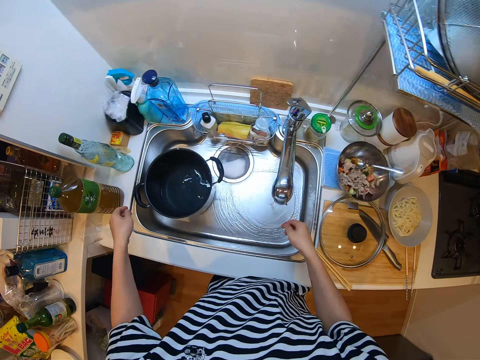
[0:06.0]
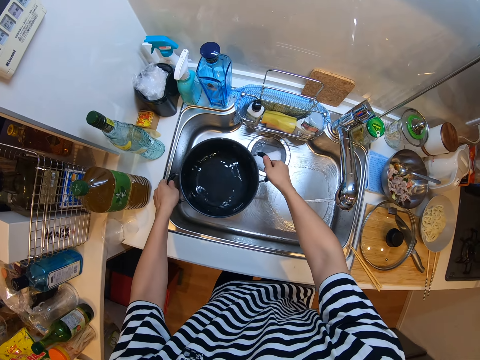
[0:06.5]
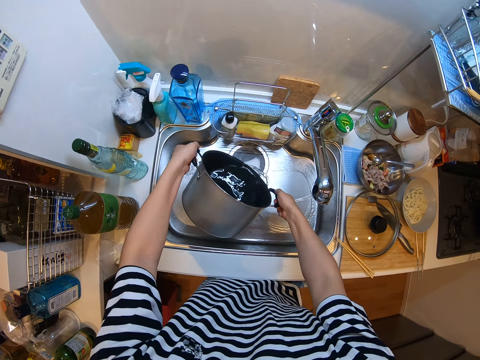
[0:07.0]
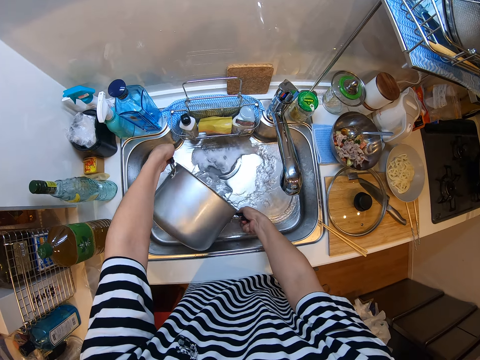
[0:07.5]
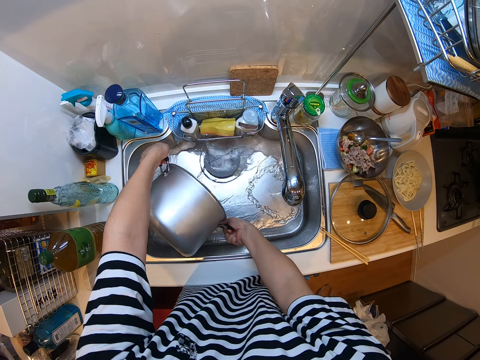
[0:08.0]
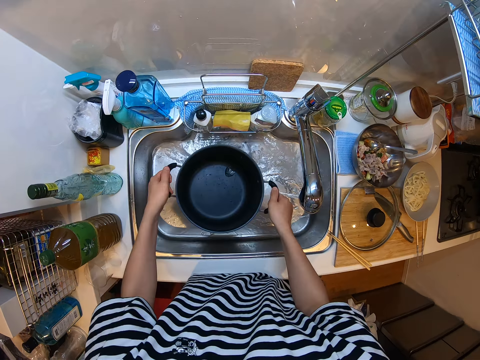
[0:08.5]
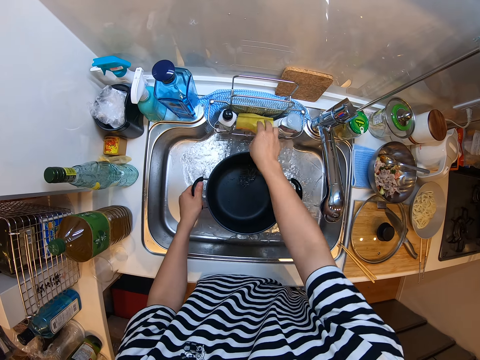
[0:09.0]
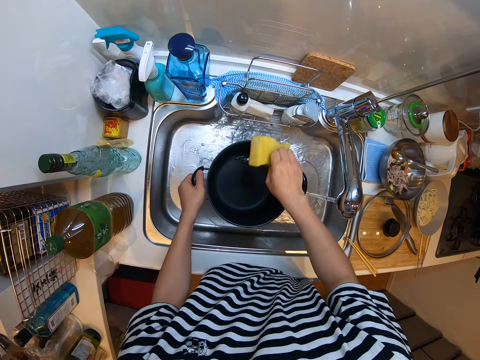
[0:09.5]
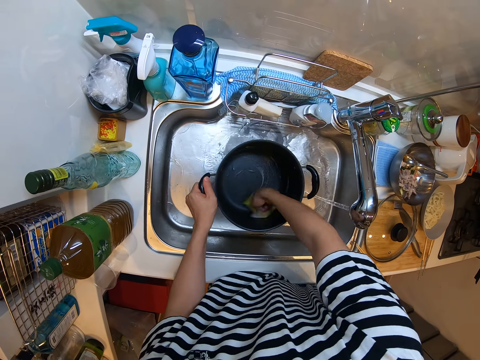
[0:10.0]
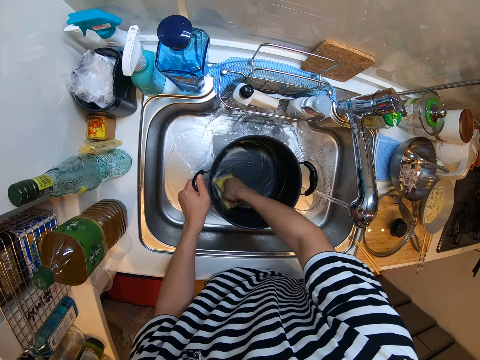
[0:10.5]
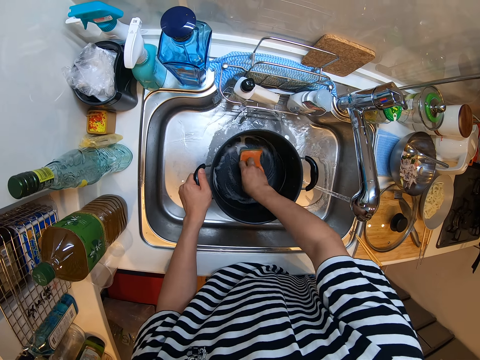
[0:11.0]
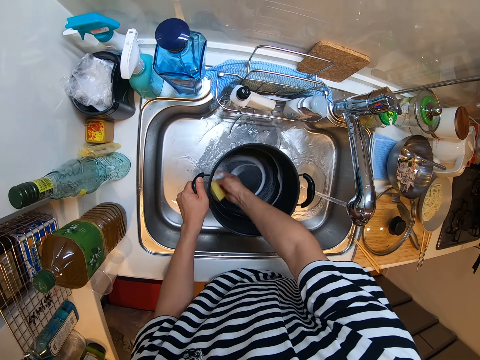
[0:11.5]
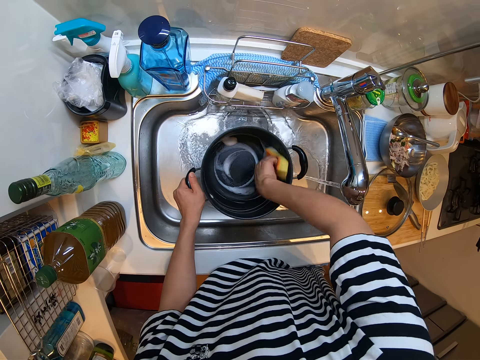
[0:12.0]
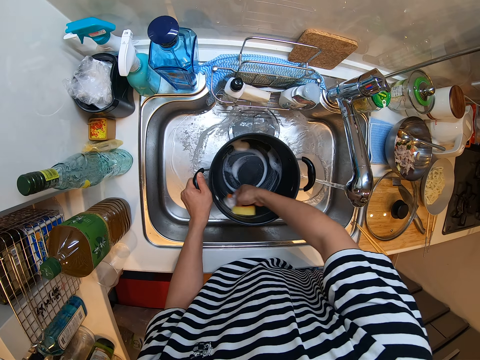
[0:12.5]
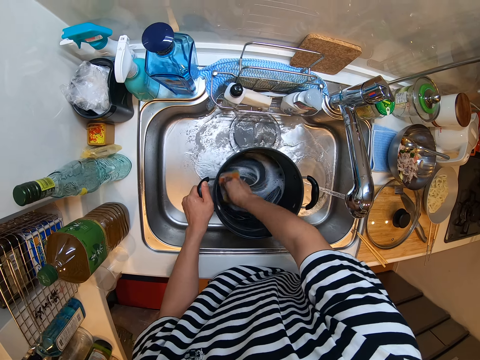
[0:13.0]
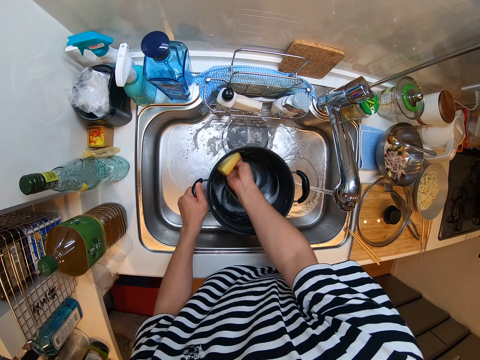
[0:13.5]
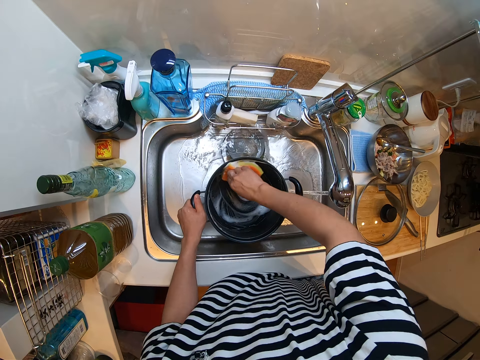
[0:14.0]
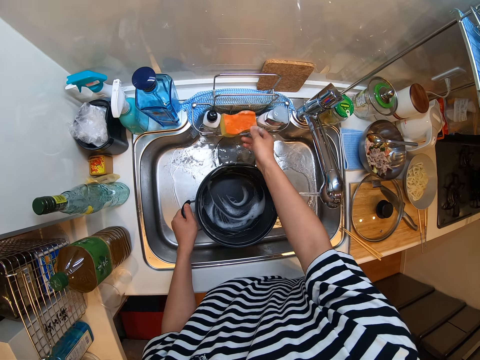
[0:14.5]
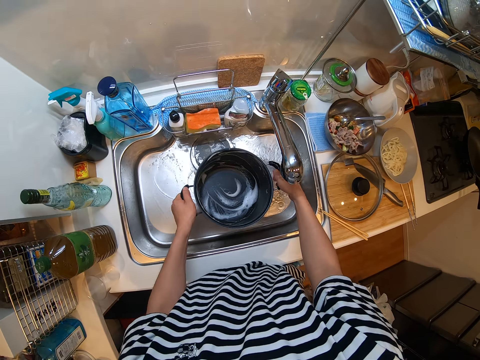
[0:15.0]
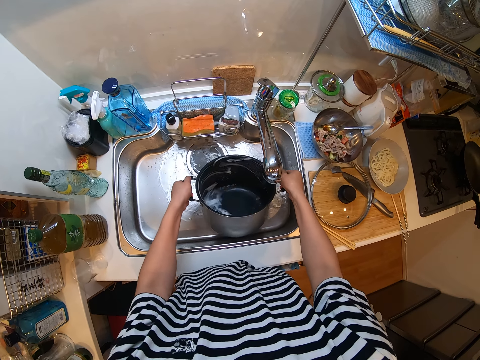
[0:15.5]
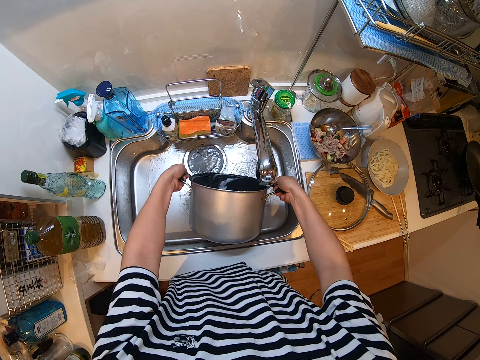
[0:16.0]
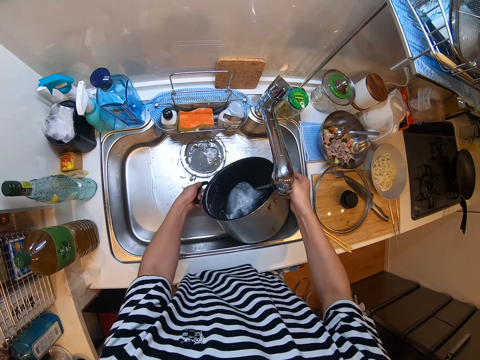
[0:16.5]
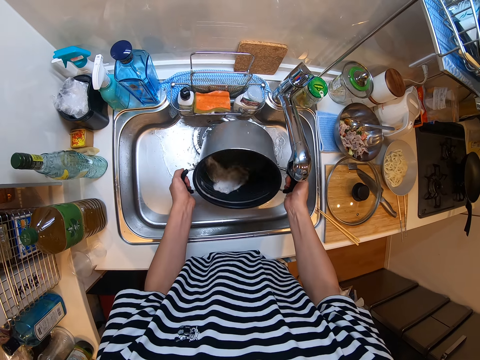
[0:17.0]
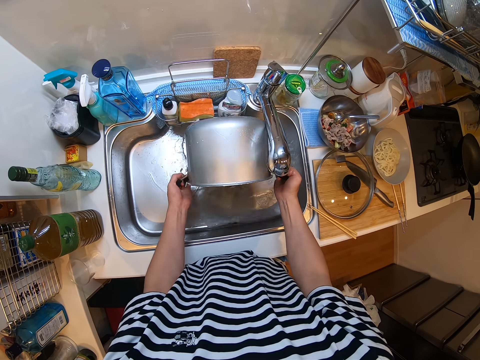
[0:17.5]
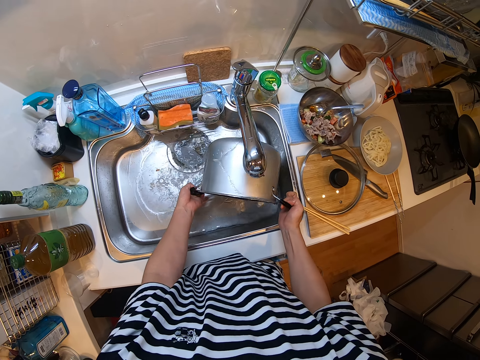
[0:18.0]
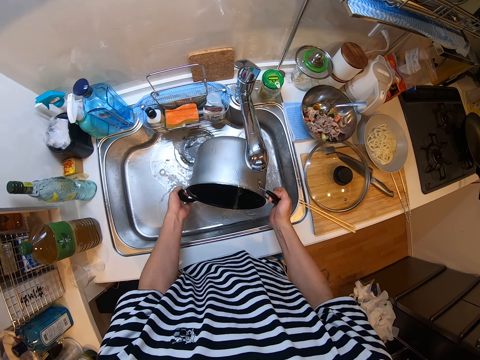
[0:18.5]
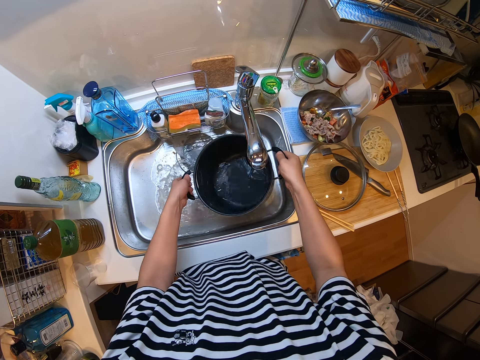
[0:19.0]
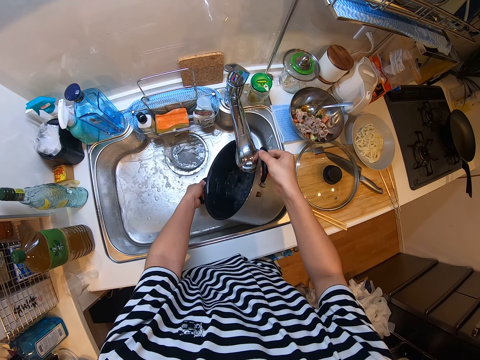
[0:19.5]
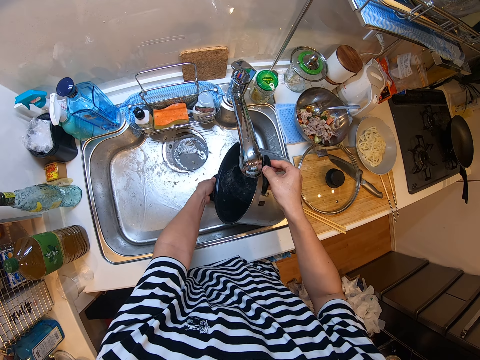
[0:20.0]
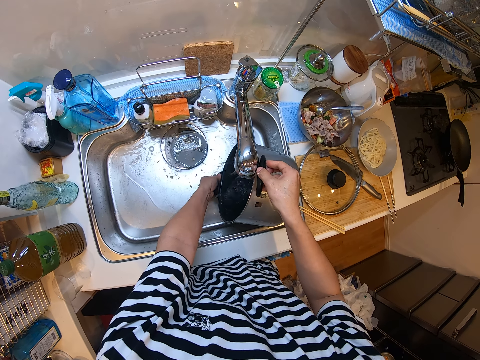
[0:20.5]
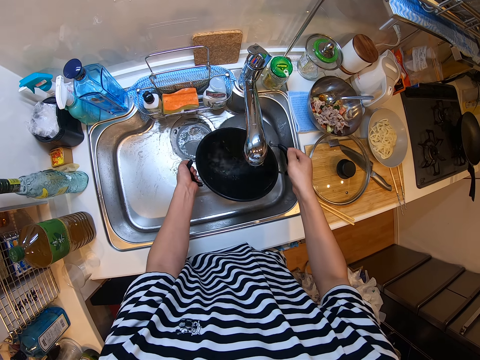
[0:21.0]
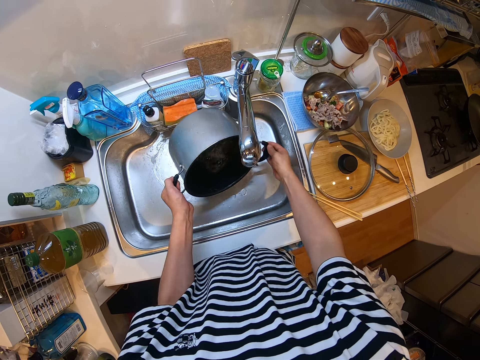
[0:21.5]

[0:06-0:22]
The camera wearer pours the water in the pot or sufuria into the sink. They put the sufuria down. They take a sponge from a rack. They wash the pot with the sponge. They keep the sponge in the rack. They throw the sponge. They rinse the pot. They pour water. They rinse the sufuria.

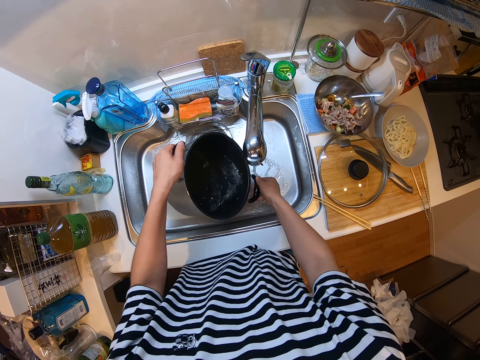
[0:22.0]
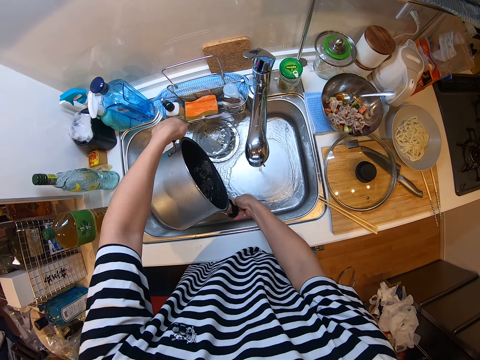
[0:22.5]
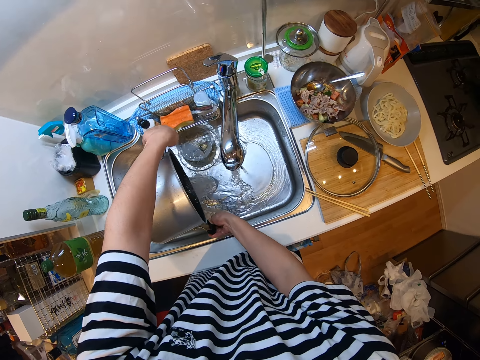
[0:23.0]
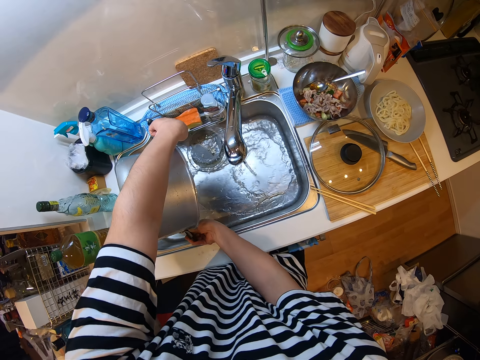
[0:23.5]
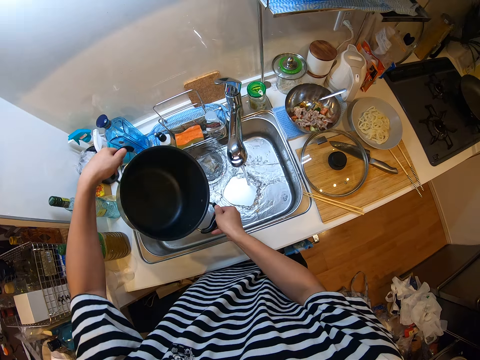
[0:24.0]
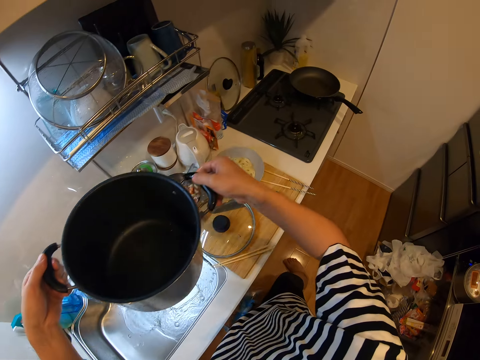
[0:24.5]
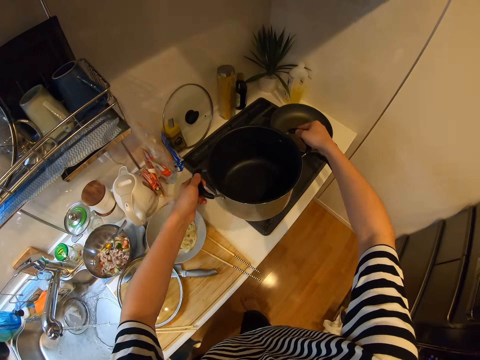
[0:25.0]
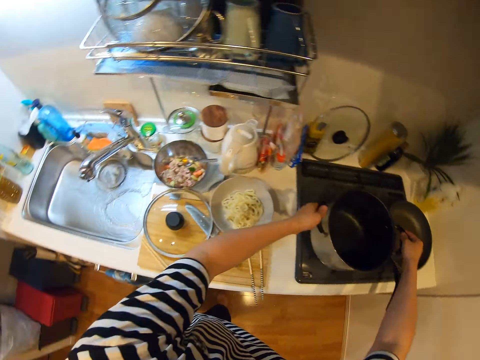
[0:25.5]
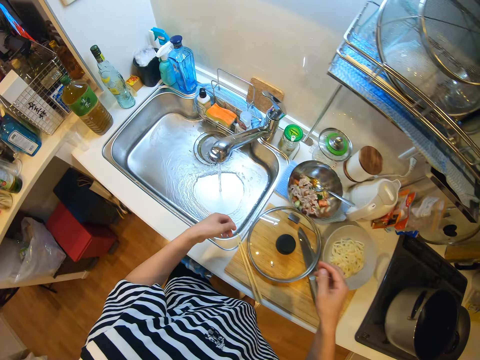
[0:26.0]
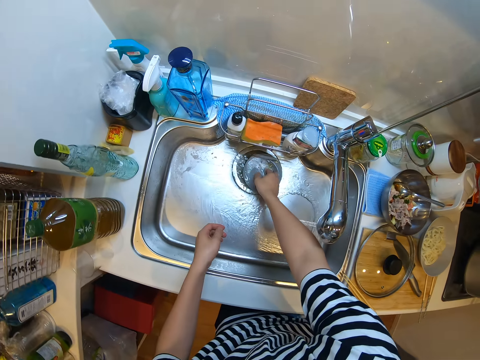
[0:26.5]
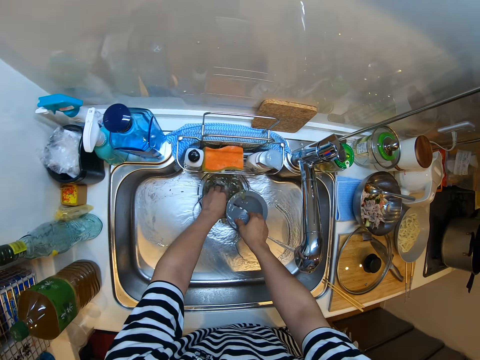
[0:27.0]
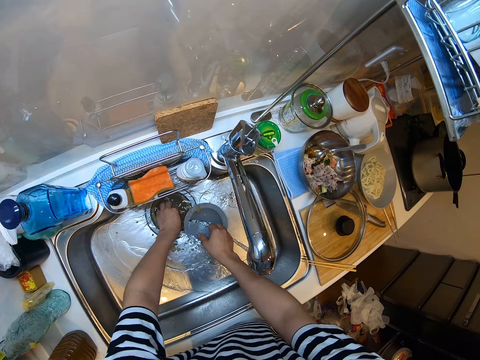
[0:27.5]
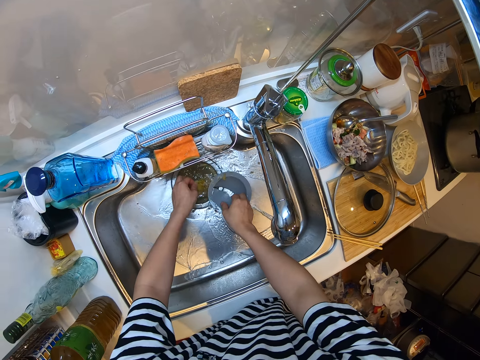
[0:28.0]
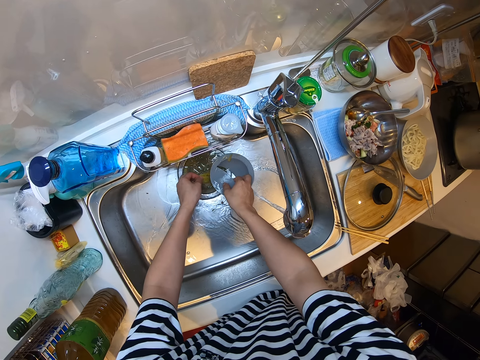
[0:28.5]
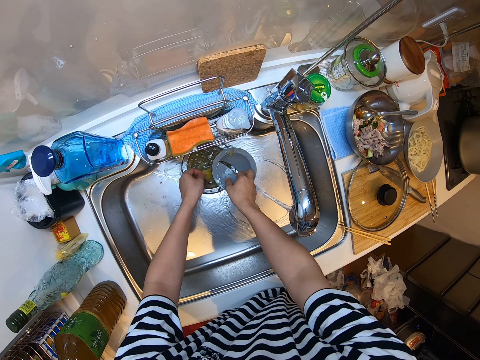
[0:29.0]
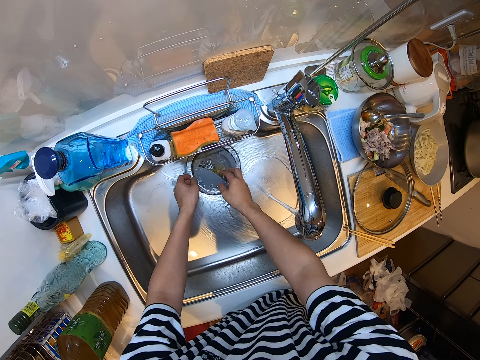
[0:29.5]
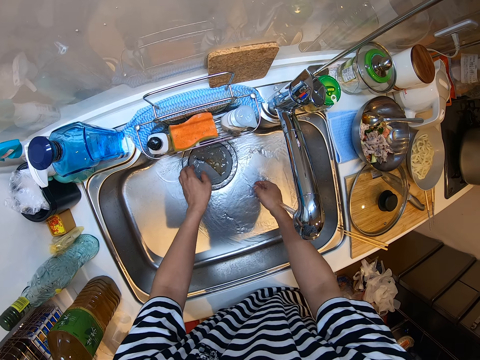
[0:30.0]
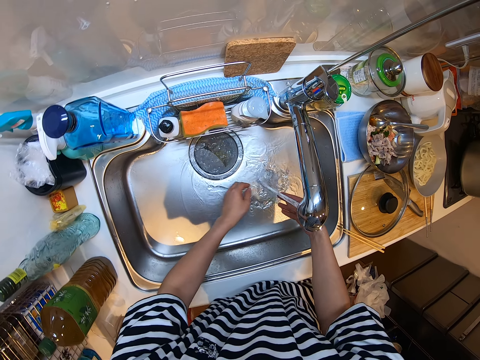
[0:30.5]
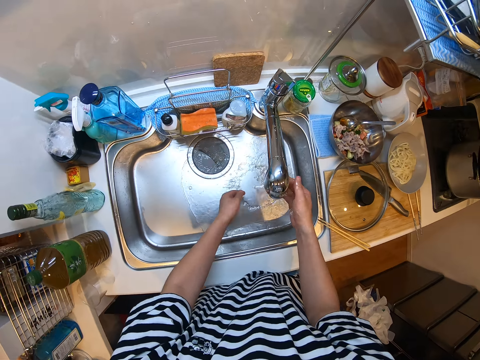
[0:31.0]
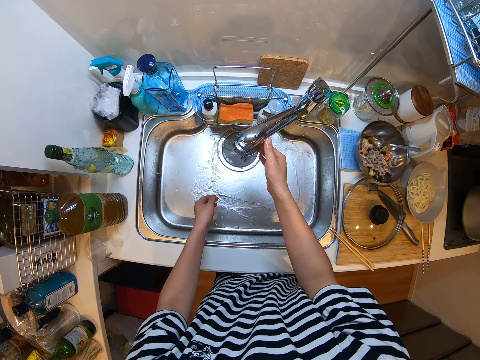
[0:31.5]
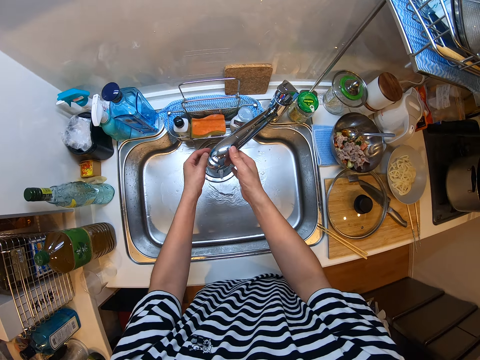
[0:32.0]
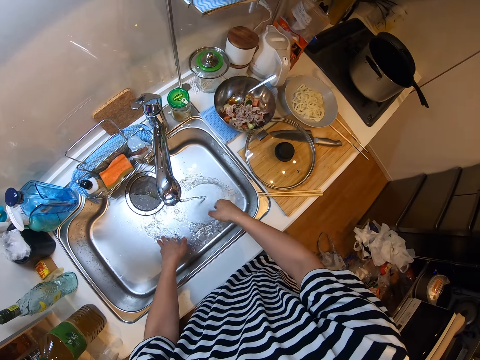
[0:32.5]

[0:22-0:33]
The camera wearer turns the sufuria or pot. He drops the pot on a cooker. He opens the sink hole. He lifts the cover of a bowl. He drains the water in the sink. He holds something. He drops the sink hole cover. He rinses his hands. He adjusts the tap.
